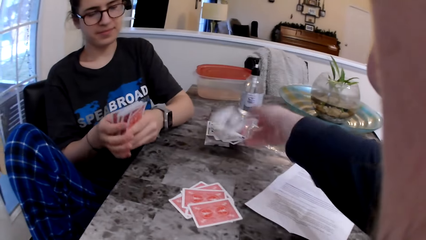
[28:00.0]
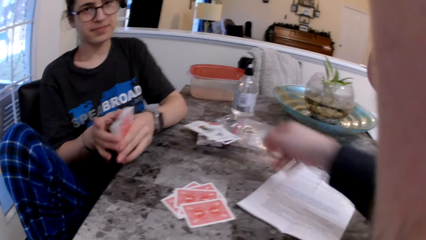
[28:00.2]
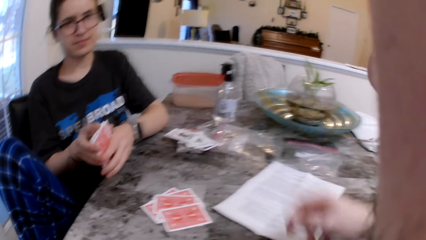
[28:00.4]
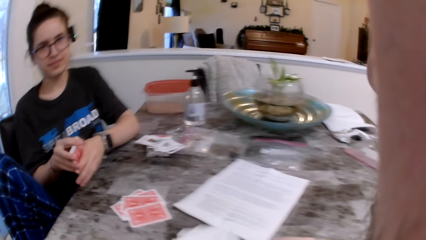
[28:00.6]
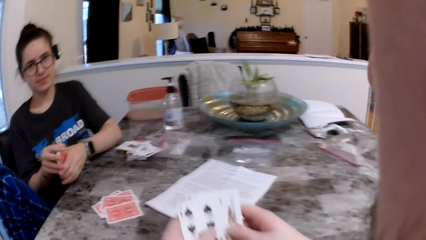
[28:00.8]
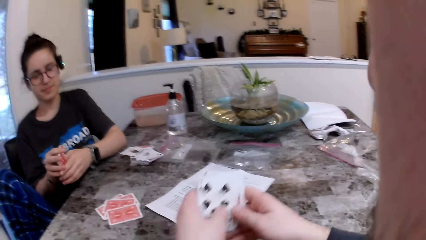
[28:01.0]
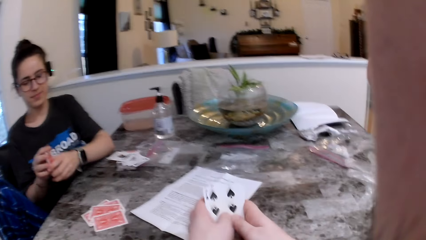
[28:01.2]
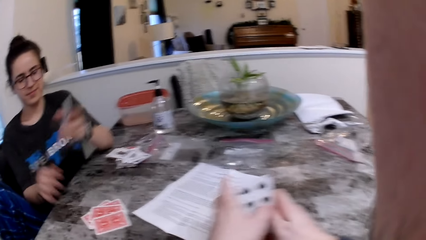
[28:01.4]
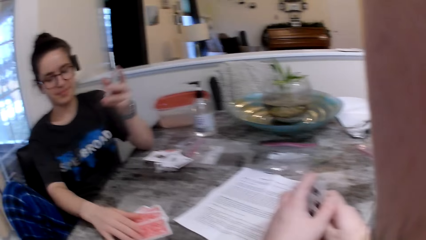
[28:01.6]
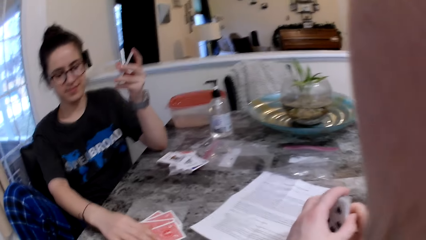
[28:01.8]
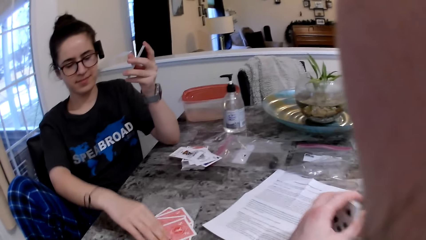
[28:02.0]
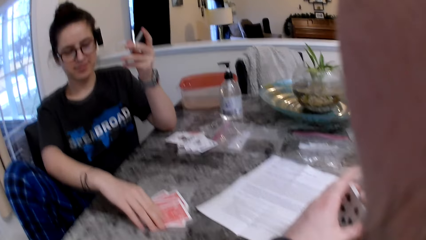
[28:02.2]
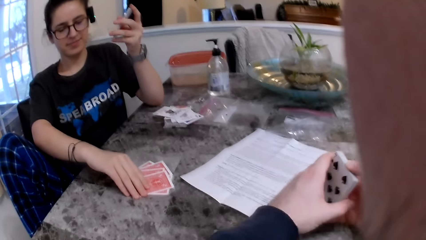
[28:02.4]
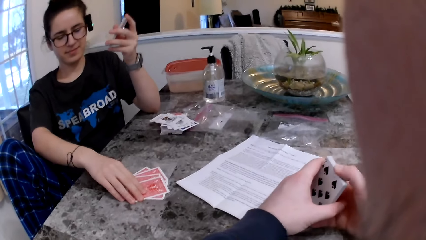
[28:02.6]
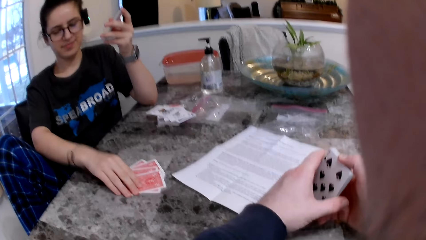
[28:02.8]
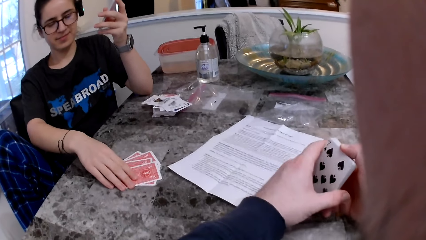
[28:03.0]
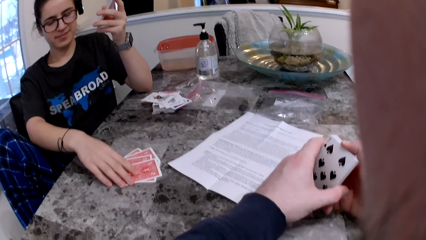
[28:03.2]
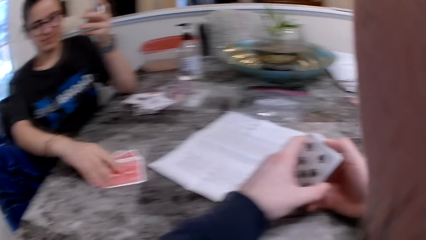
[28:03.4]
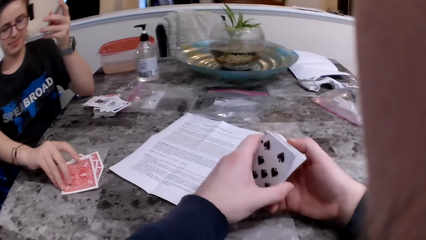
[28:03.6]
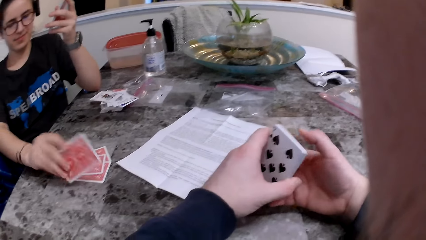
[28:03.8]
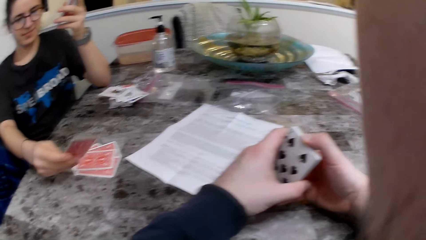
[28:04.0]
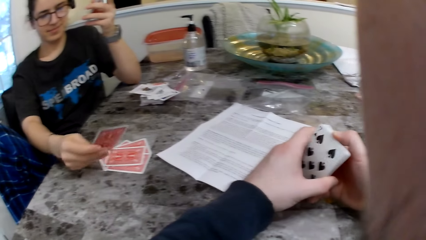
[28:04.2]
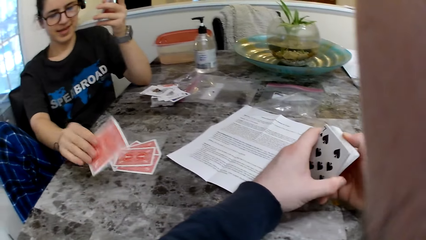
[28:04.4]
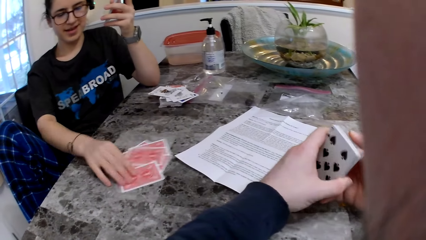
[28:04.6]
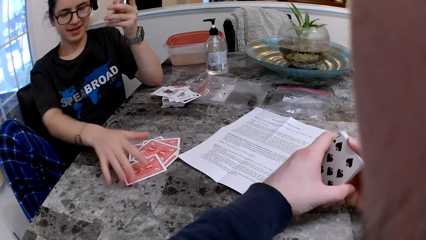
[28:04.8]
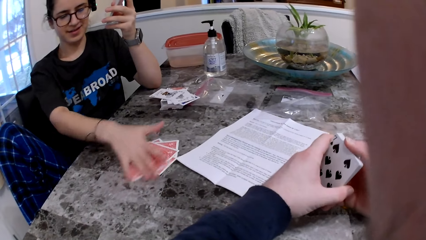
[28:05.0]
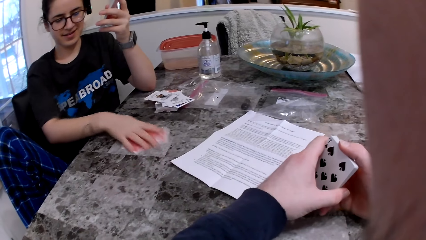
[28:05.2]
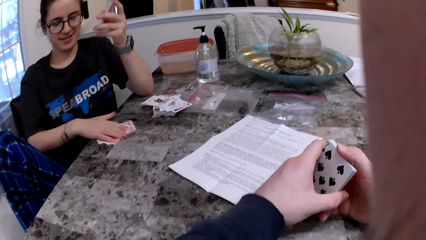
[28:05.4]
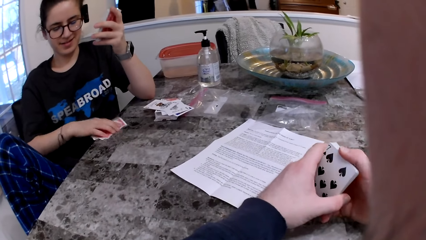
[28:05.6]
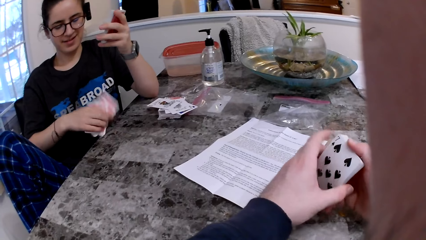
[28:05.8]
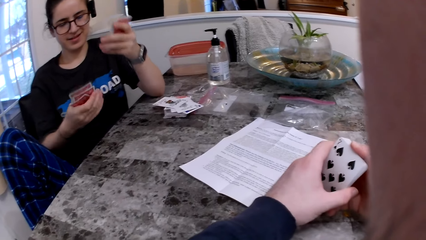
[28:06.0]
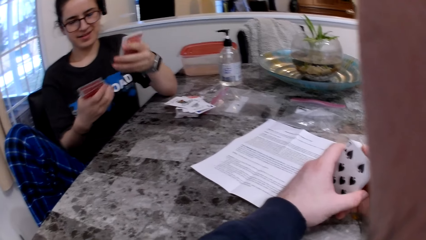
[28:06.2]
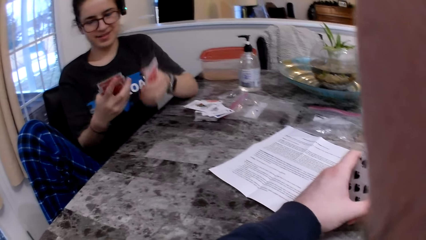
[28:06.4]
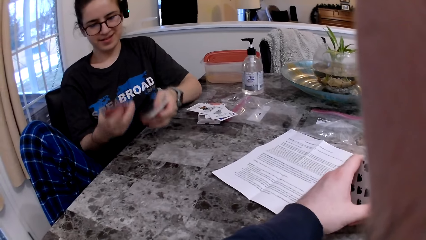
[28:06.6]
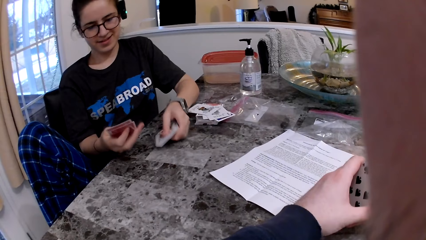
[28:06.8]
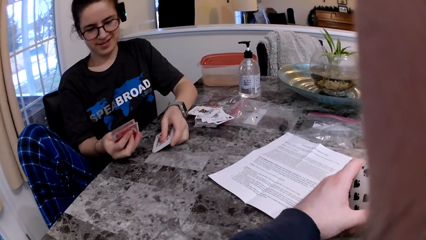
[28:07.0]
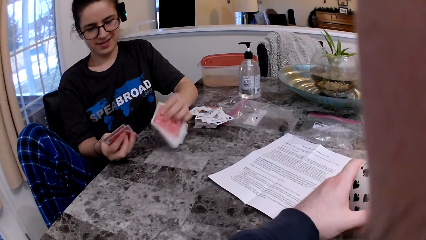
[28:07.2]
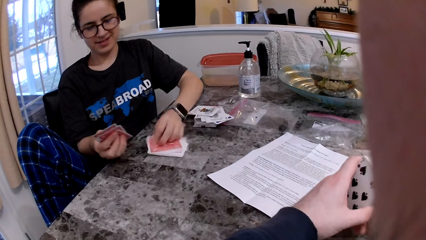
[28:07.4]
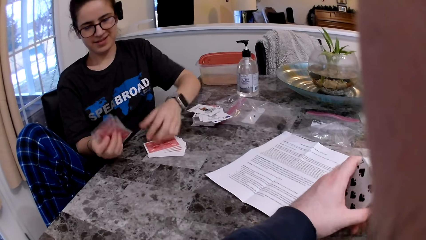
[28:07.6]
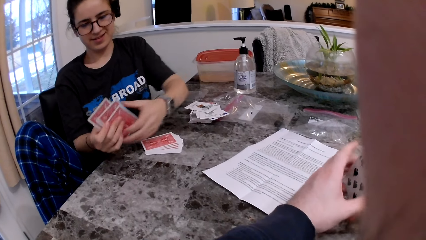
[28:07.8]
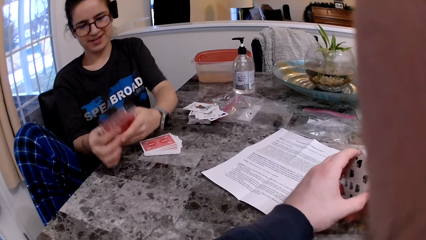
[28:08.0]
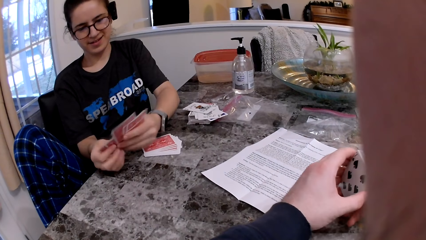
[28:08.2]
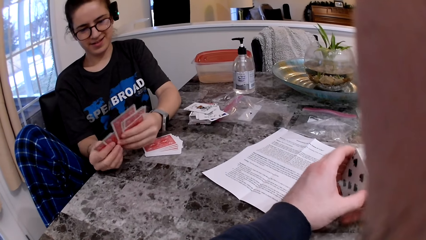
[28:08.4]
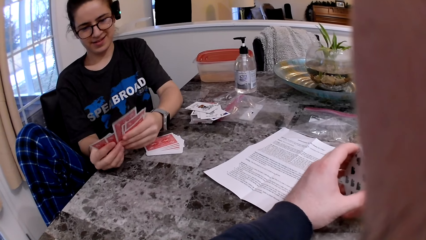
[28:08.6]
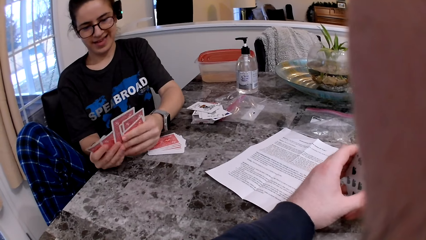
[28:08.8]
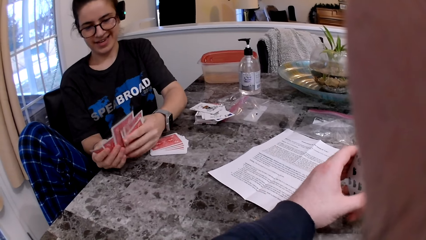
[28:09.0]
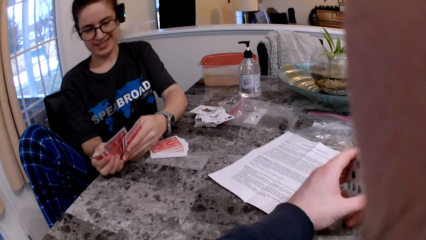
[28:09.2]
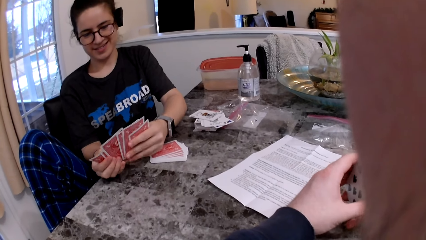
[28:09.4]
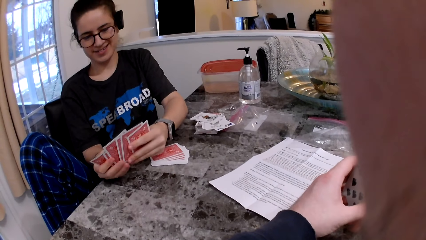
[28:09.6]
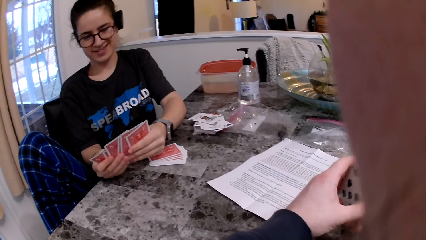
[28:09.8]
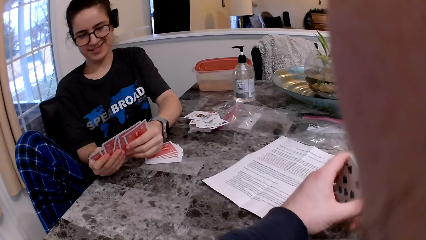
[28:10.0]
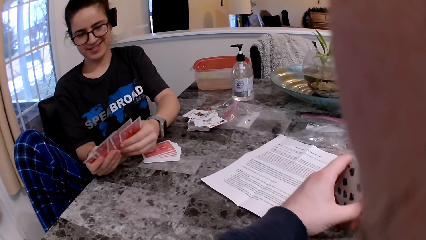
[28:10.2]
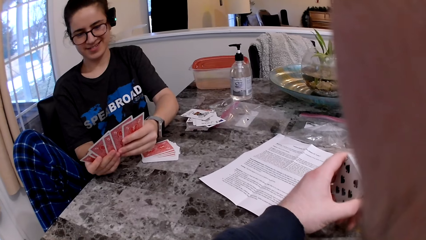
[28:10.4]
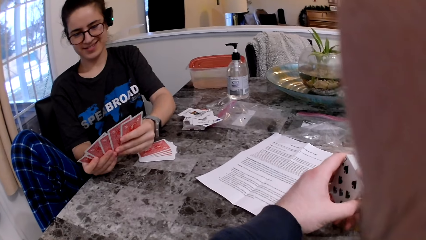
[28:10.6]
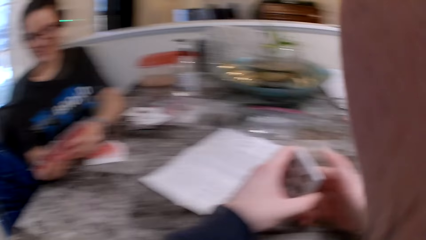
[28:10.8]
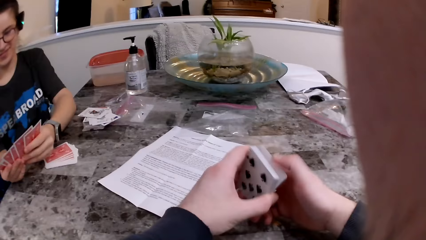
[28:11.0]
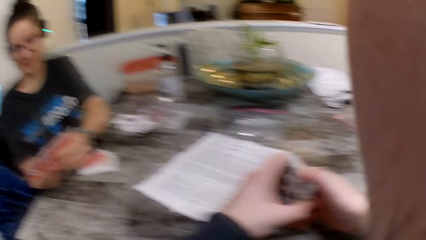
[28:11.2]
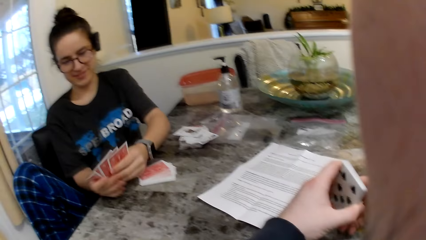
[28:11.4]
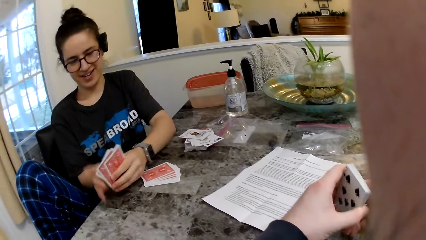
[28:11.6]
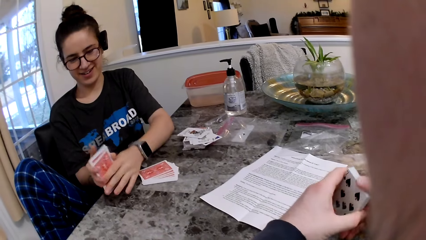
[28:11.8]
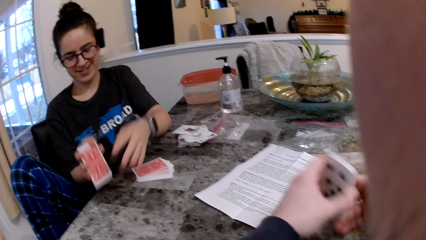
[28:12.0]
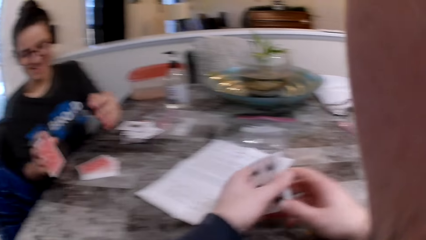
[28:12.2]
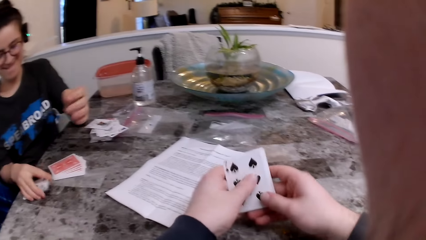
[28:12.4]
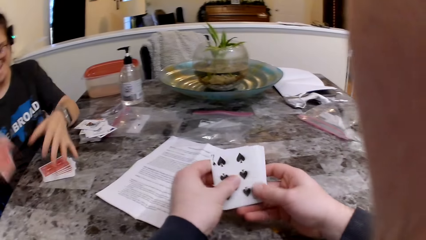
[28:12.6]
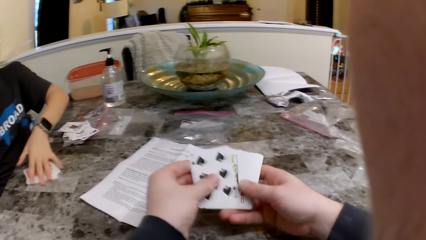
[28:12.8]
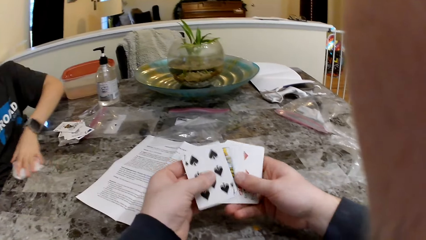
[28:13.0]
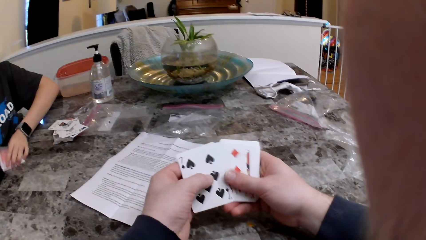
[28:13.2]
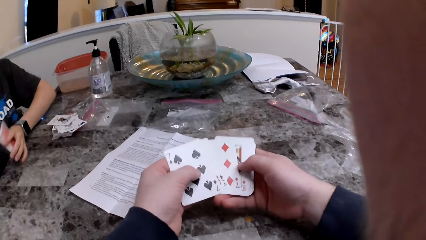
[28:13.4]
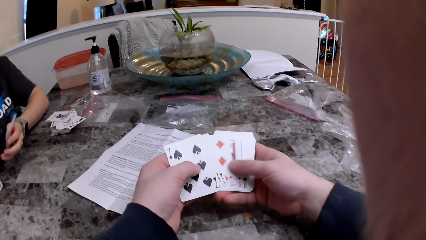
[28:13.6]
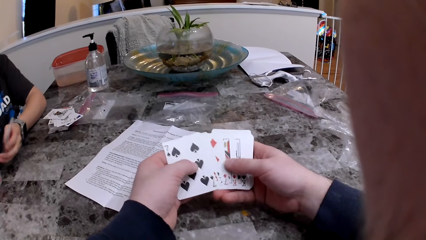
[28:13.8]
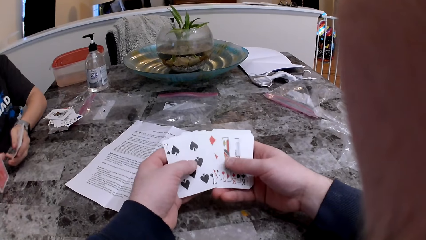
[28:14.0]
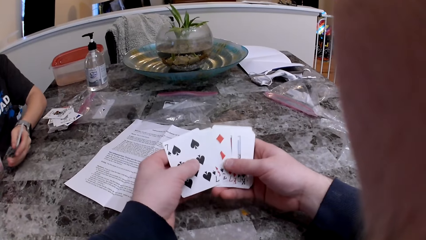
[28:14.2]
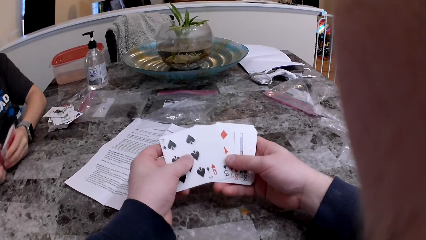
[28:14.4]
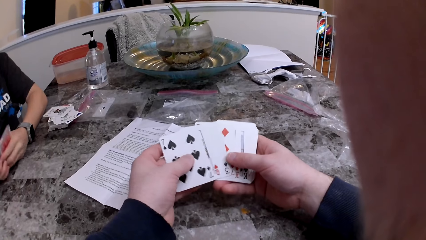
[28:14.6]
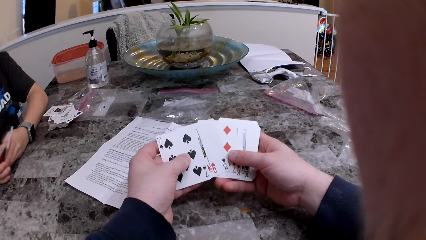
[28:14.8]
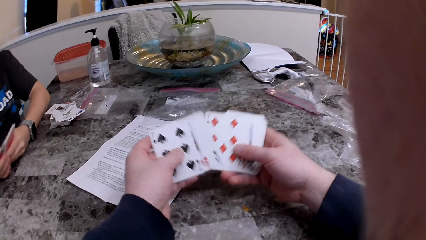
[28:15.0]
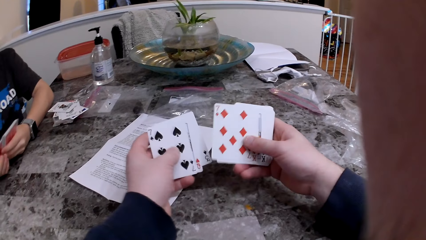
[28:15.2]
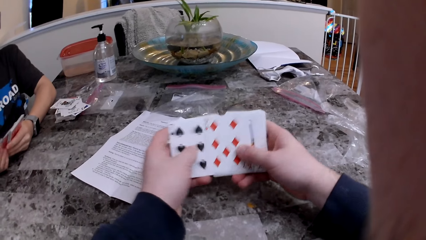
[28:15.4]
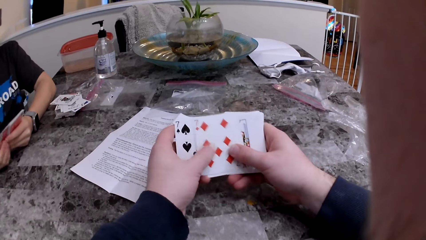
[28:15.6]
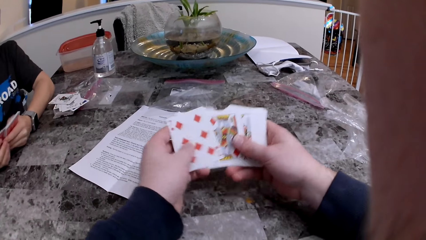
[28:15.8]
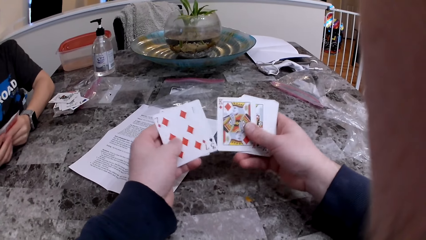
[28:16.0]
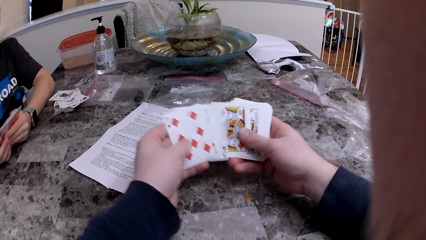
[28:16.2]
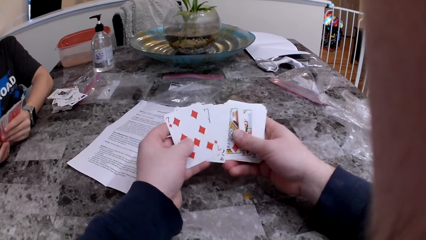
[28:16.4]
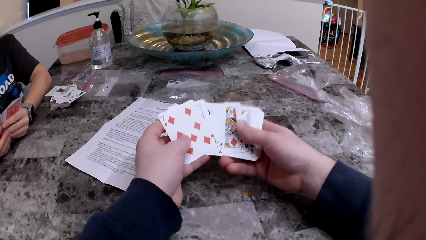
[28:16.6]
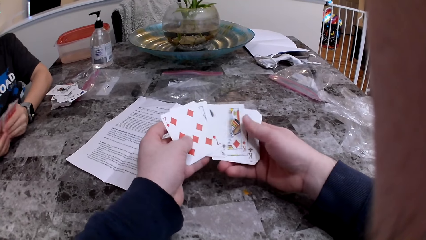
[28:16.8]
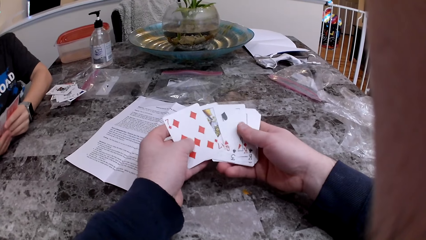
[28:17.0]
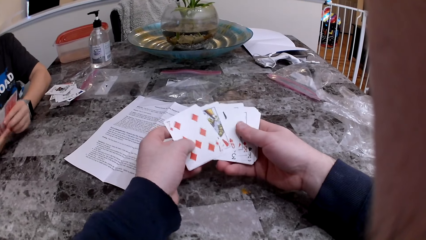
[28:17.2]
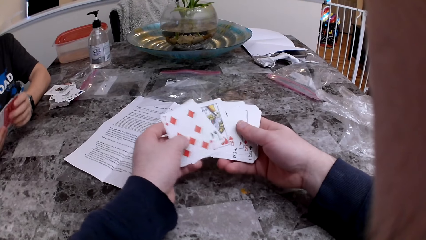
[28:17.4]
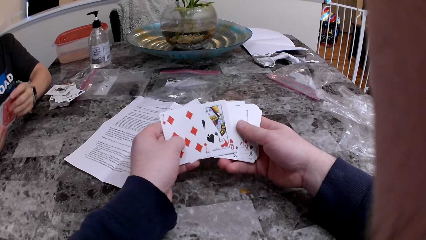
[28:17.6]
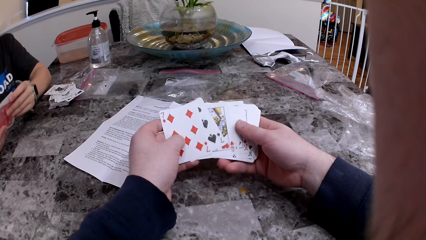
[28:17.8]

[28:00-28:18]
The camera wearer throws the card onto the stack of cards. The woman arranges the cards. The camera wearer arranges the cards. The woman picks up the cards on the table with her right hand. The woman turns the card, drops the card and picks up the cards from the table. The woman puts the cards on the table and checks the cards. The woman hits the cards in her right hand on the table and arranges the cards. The camera wearer checks the cards. The woman picks up the cards on the table with her left hand, arranges the cards and checks the cards.
